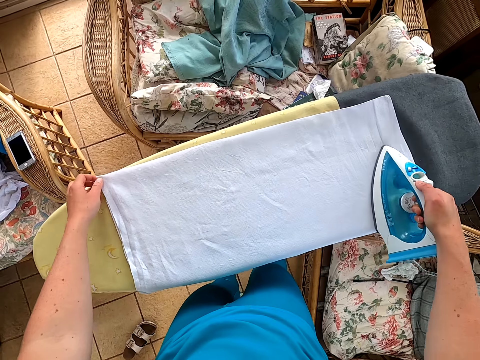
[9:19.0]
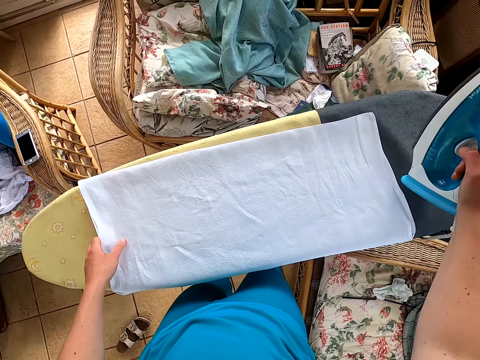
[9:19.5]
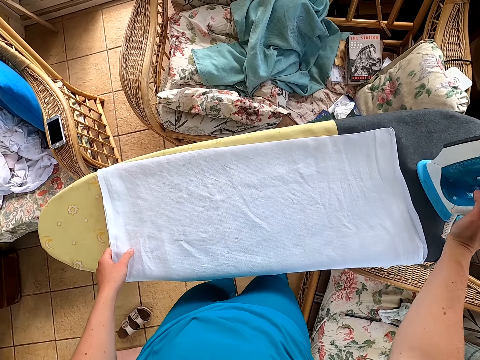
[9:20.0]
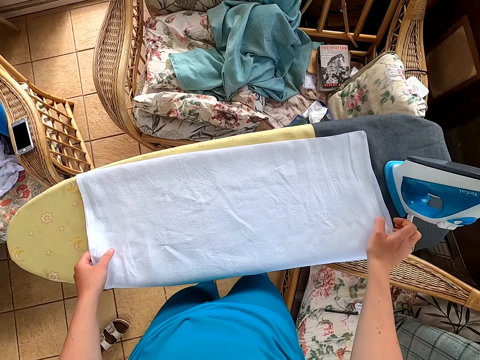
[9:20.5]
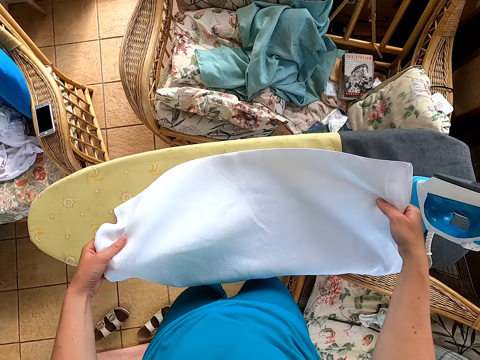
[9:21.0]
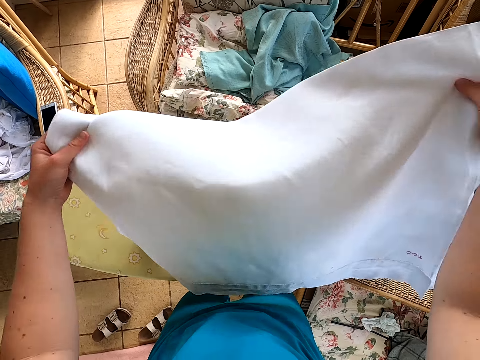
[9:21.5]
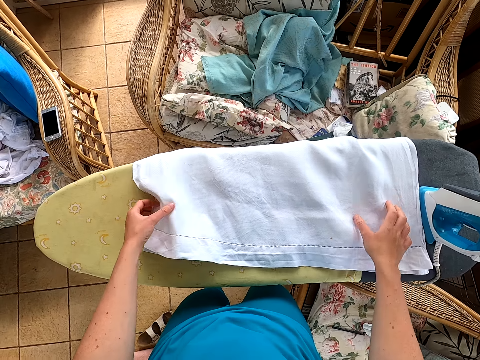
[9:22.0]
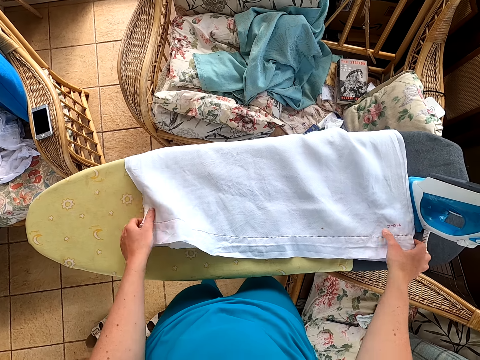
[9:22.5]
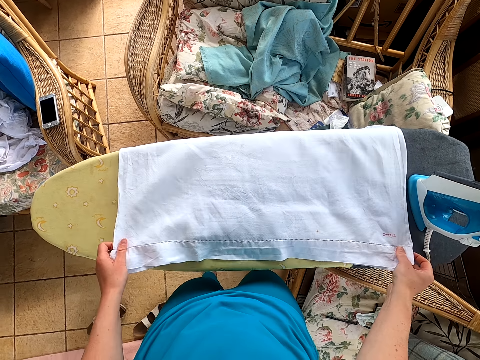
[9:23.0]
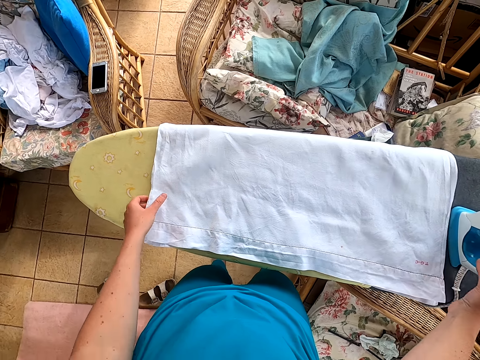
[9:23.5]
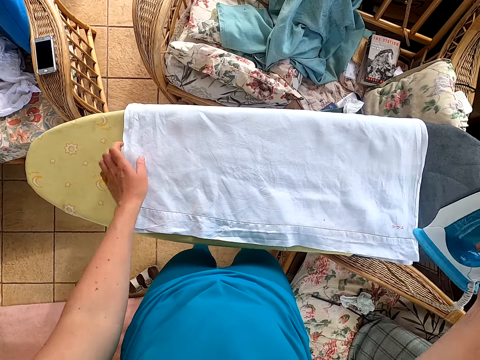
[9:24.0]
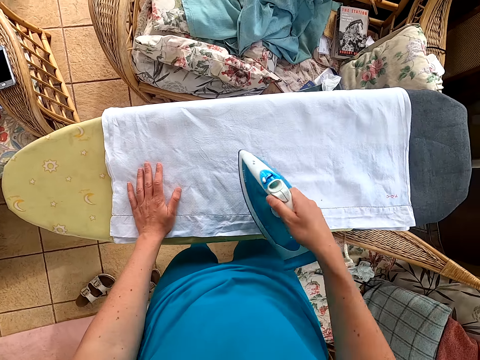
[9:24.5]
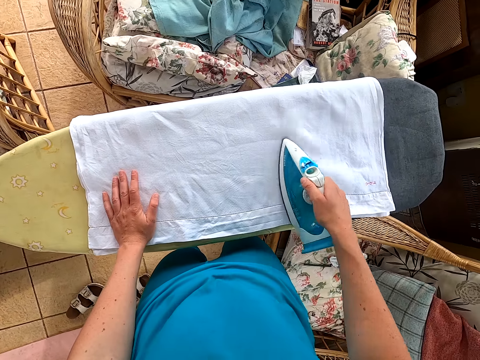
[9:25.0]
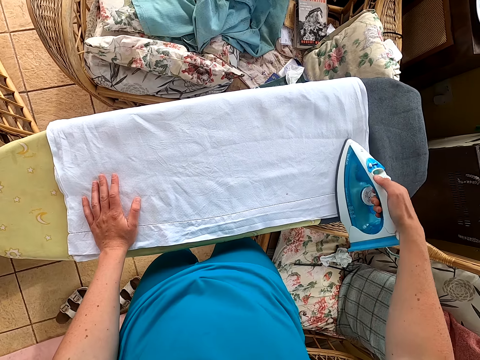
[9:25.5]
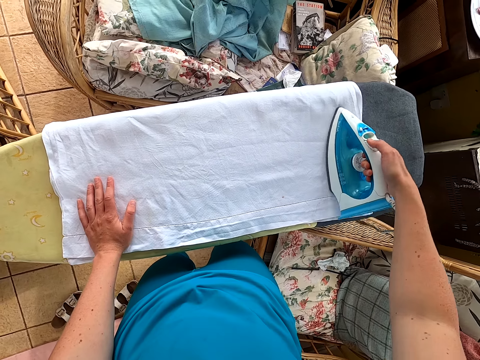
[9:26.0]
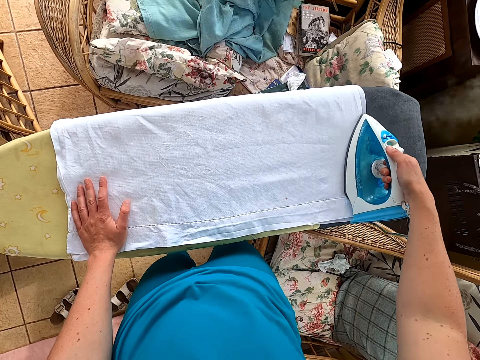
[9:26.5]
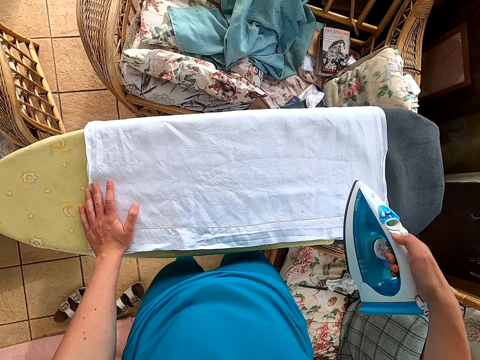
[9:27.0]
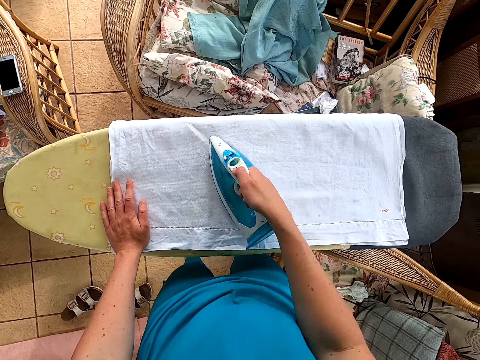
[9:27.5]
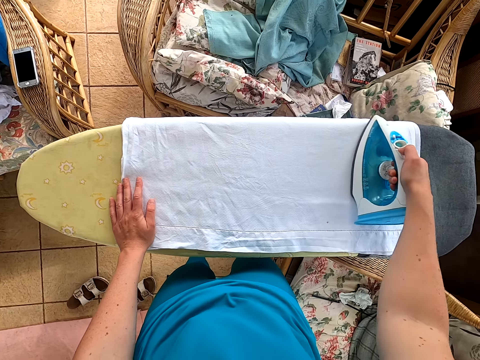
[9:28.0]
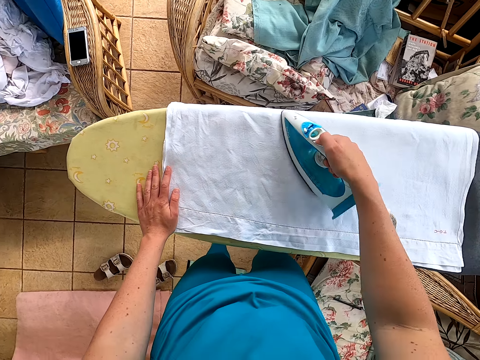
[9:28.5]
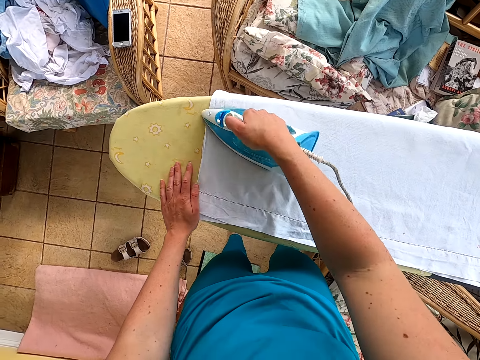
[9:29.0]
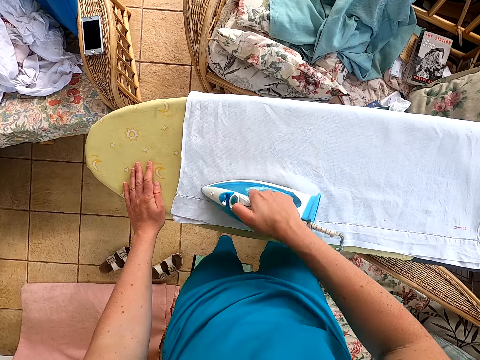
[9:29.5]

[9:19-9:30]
The camera wearer puts the iron box on the table. They pick the cloth. They put the cloth on the table. They pick the iron box. They iron the cloth.

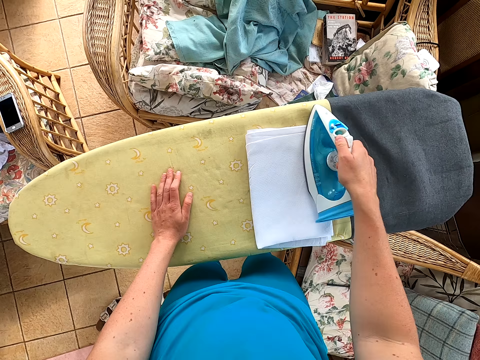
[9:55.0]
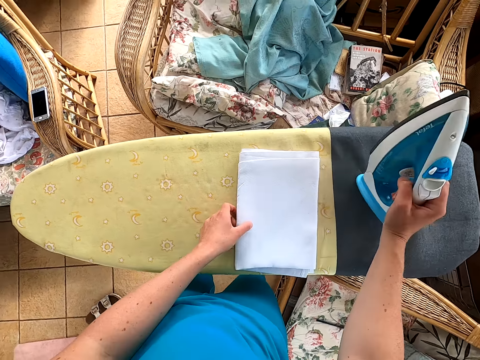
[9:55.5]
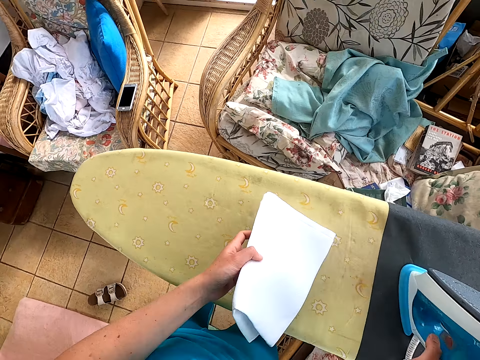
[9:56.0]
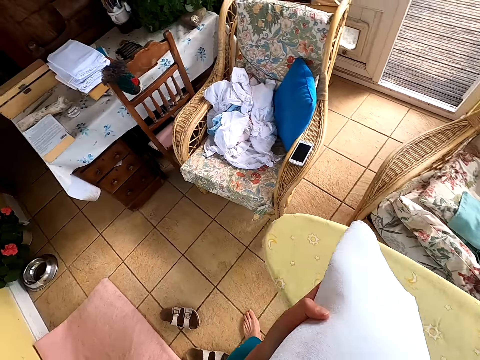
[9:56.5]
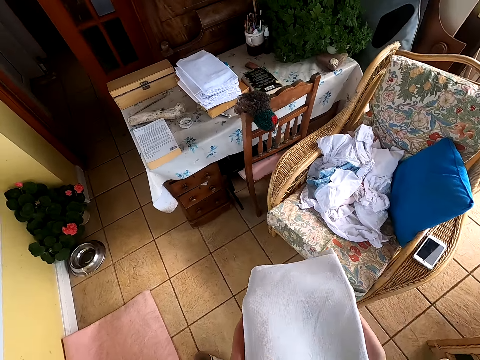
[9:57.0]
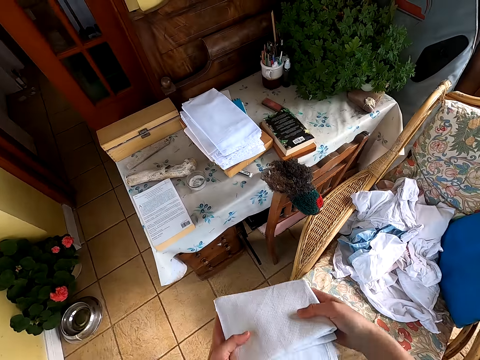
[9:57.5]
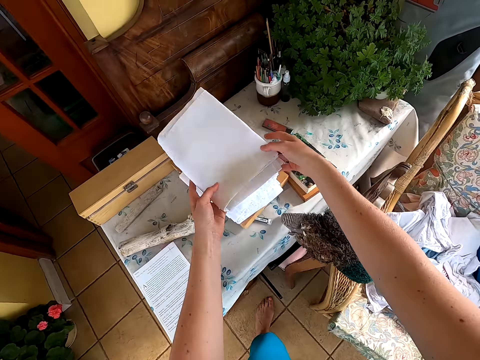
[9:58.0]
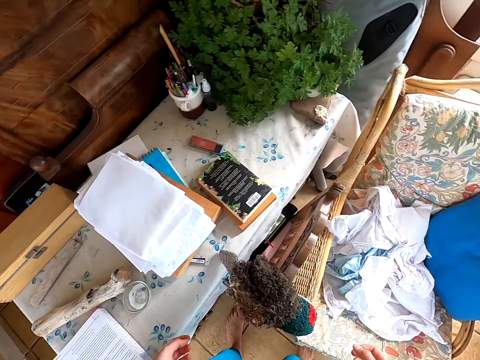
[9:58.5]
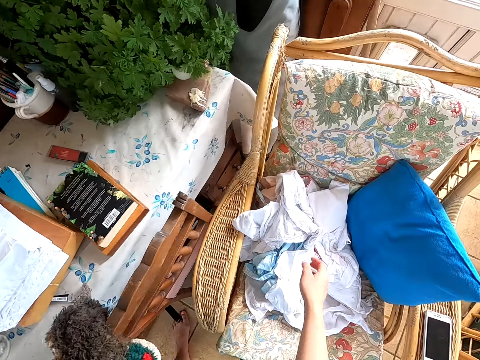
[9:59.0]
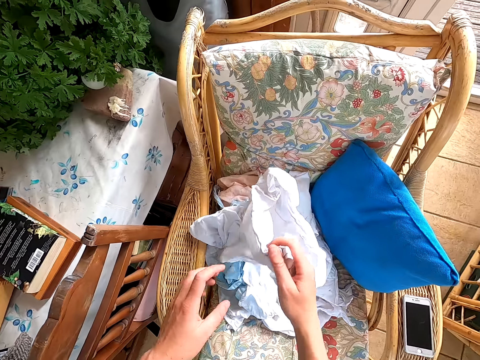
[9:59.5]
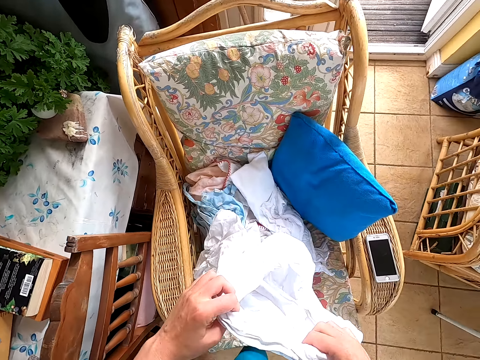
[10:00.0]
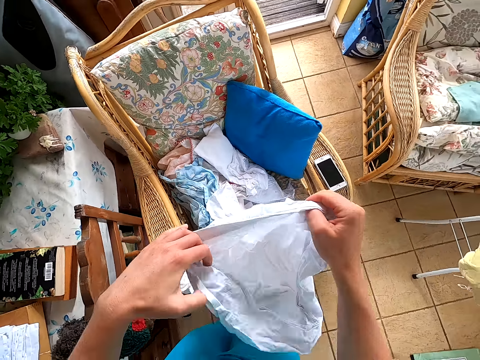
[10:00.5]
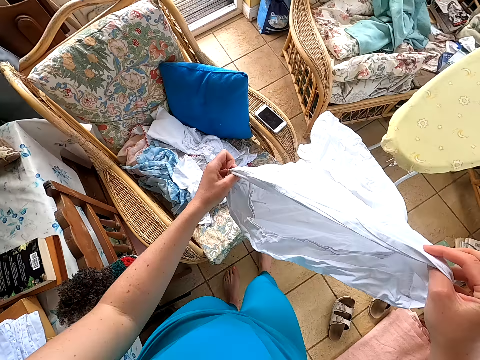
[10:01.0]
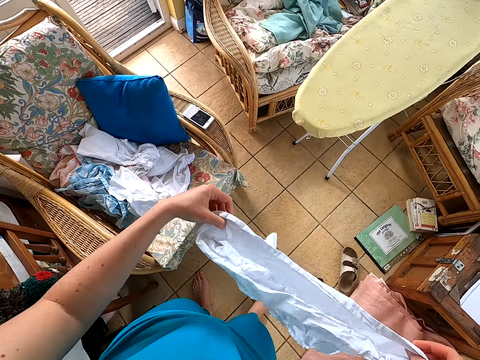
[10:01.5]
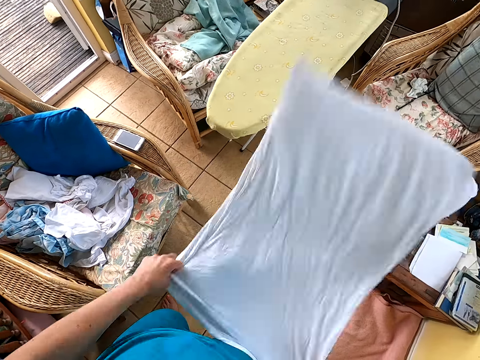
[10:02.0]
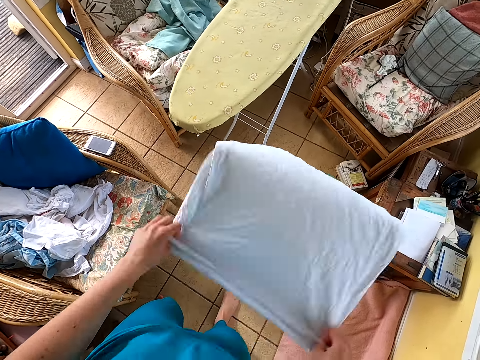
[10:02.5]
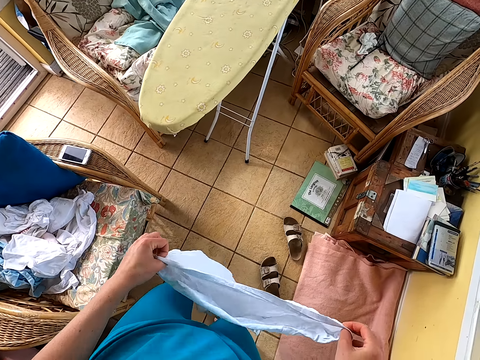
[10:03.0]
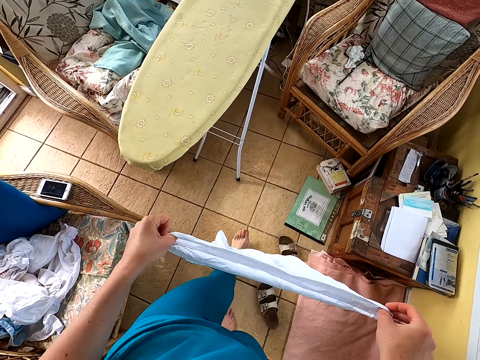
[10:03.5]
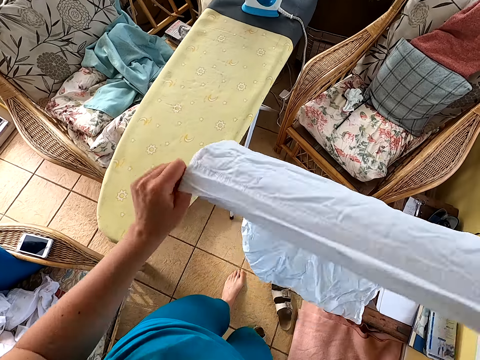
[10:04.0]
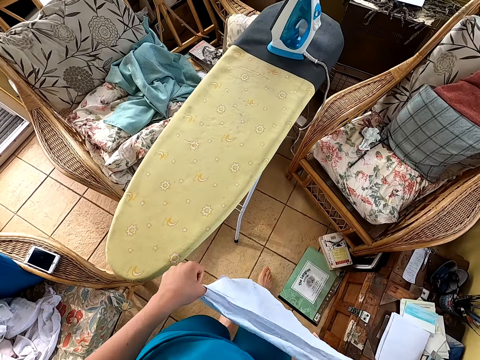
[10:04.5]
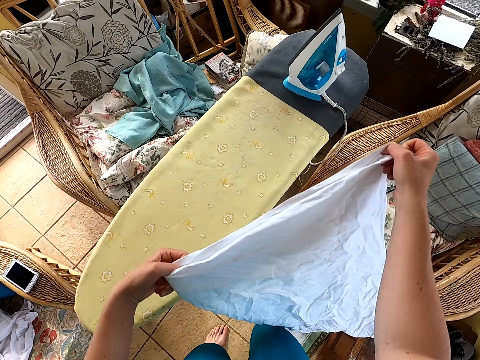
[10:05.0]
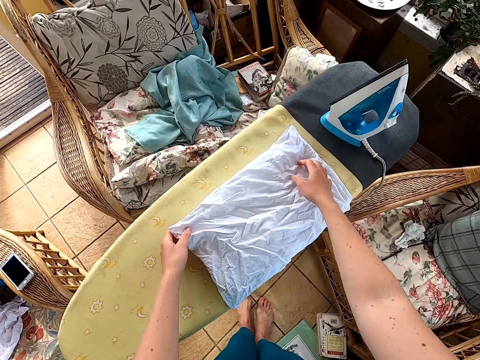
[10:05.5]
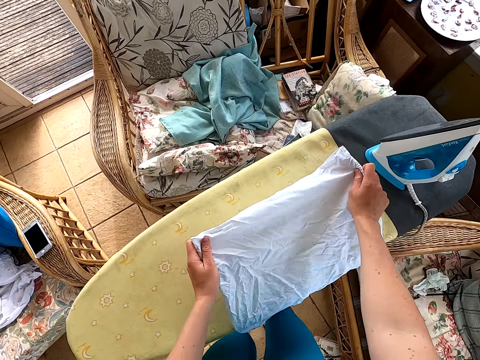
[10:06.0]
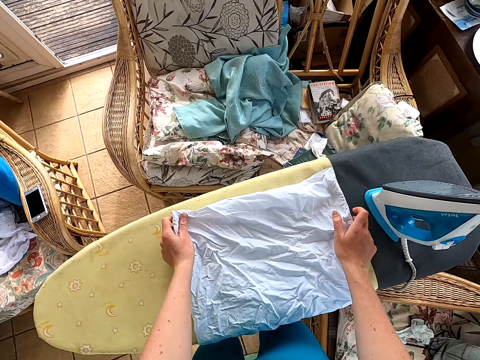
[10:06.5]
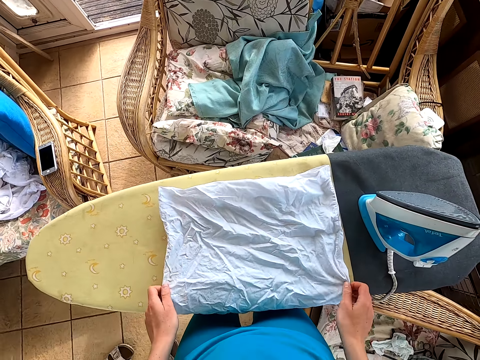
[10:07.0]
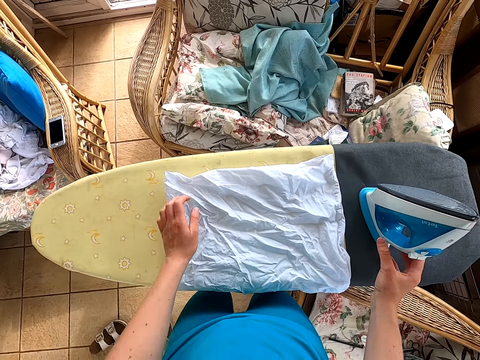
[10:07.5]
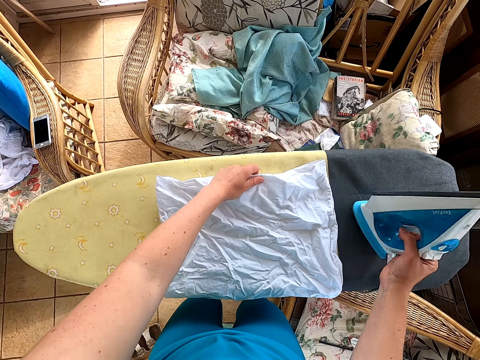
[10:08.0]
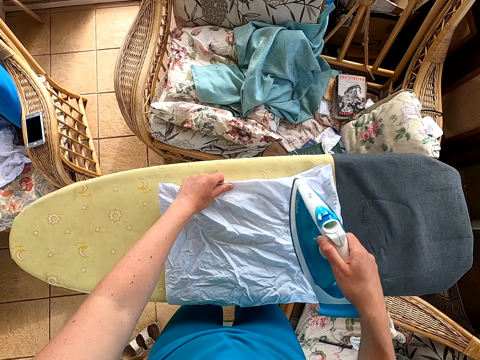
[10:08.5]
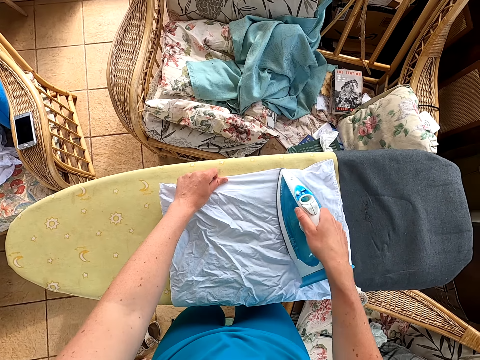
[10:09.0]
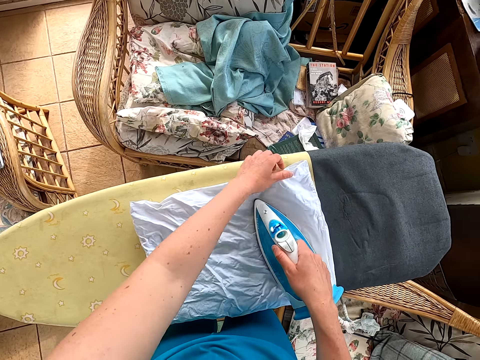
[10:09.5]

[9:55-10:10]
The camera wearer picks the cloth. They put the cloth on the table. They take the cloth on the chair. They straighten the cloth. They put the cloth on the table. They pick the iron box. They iron the cloth.
